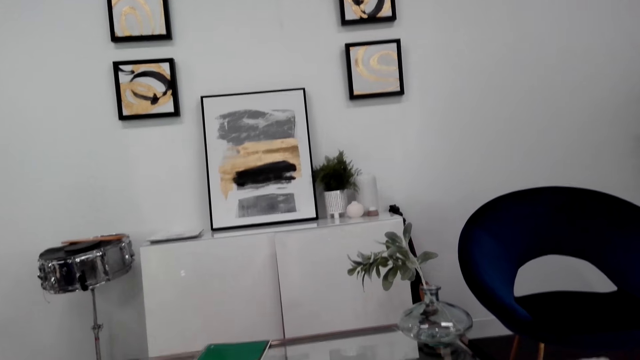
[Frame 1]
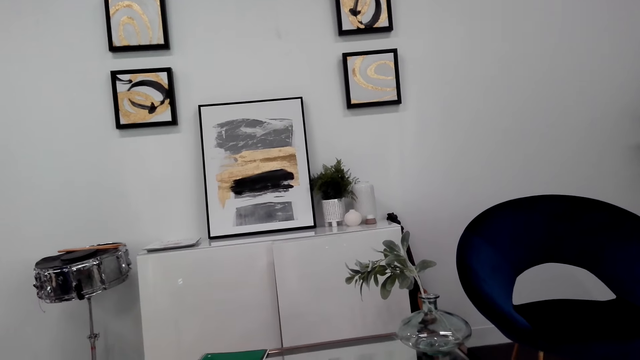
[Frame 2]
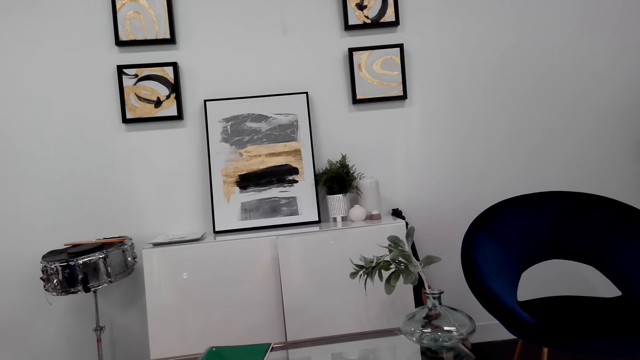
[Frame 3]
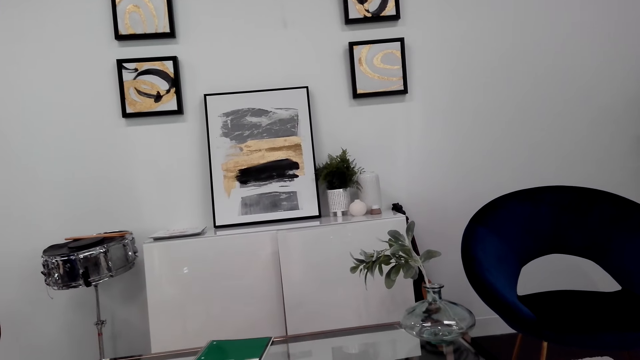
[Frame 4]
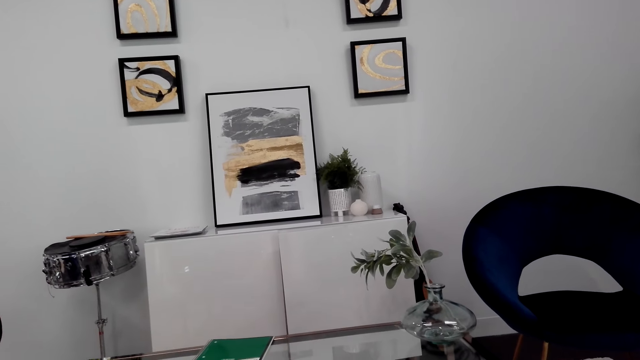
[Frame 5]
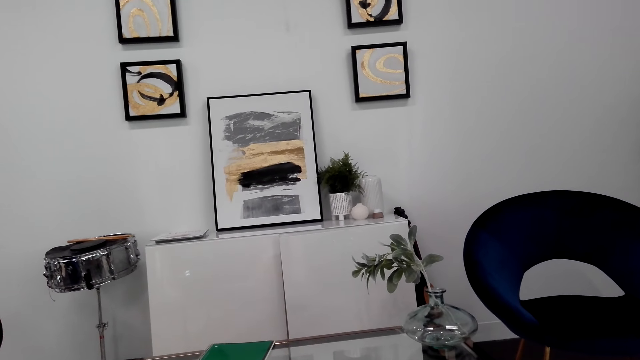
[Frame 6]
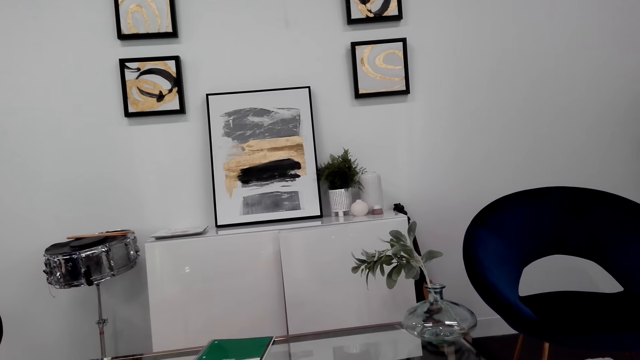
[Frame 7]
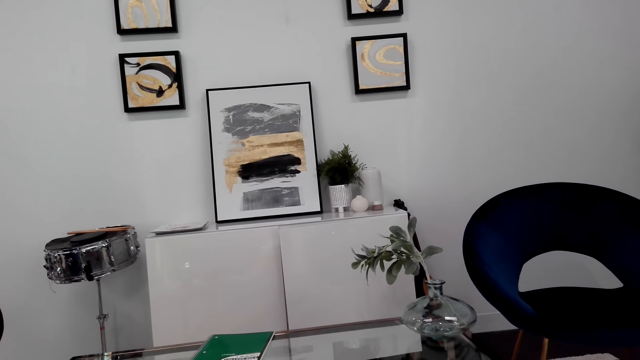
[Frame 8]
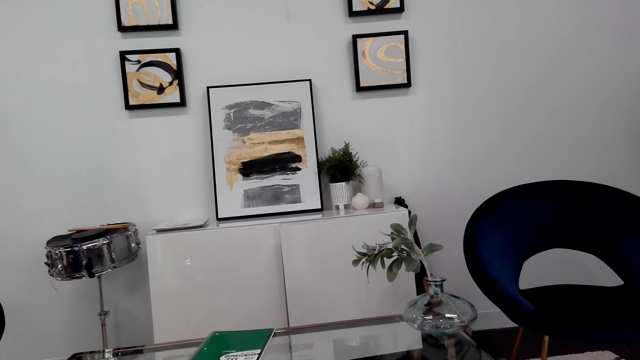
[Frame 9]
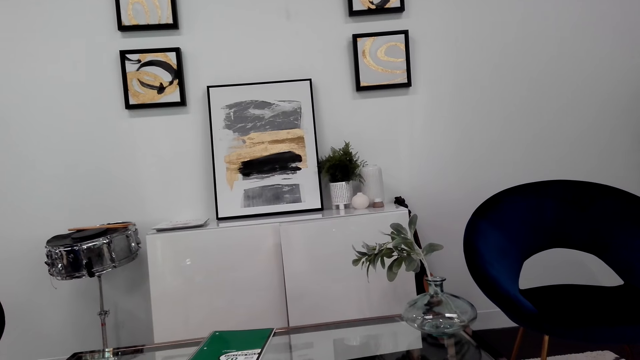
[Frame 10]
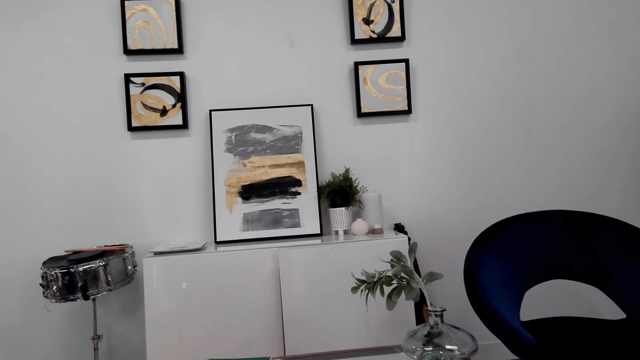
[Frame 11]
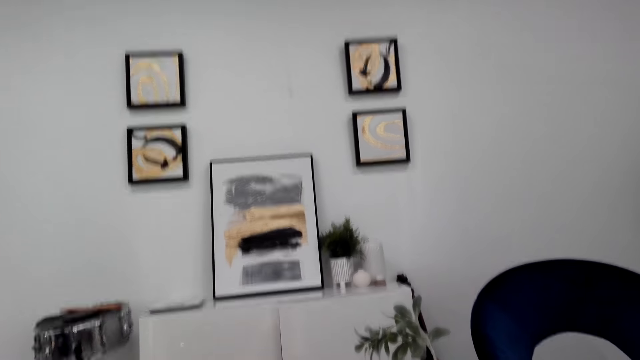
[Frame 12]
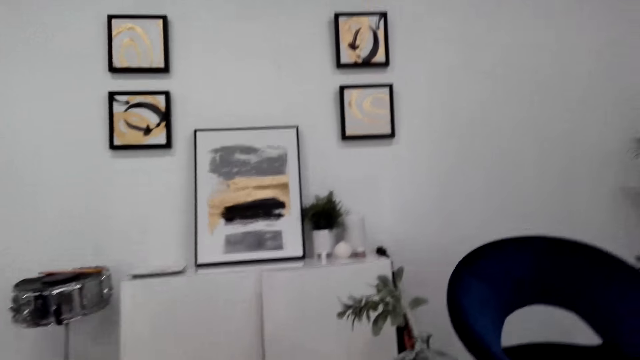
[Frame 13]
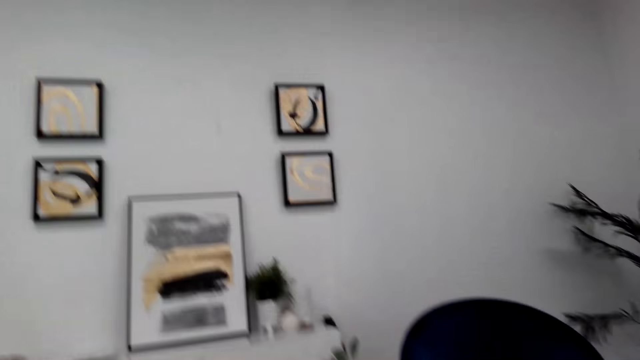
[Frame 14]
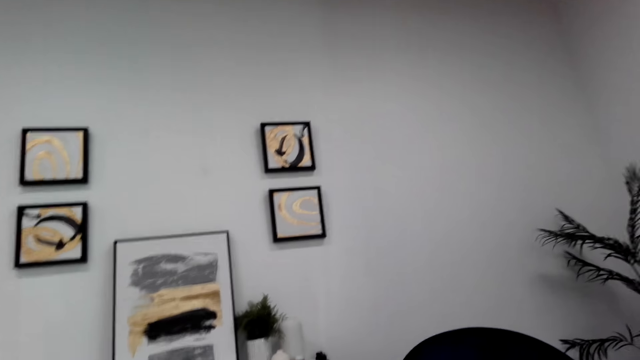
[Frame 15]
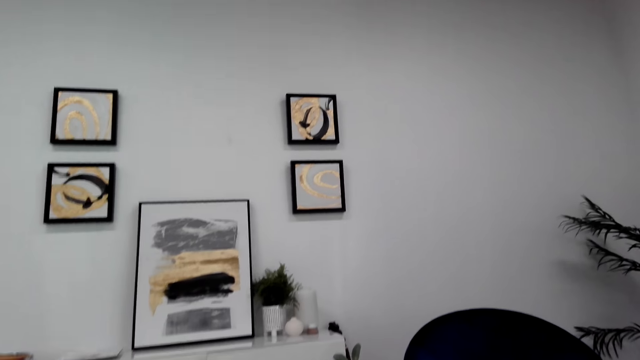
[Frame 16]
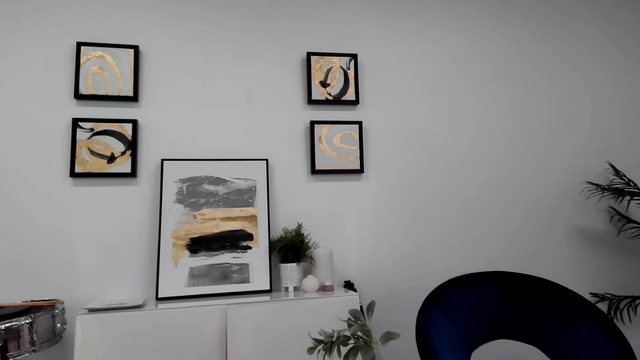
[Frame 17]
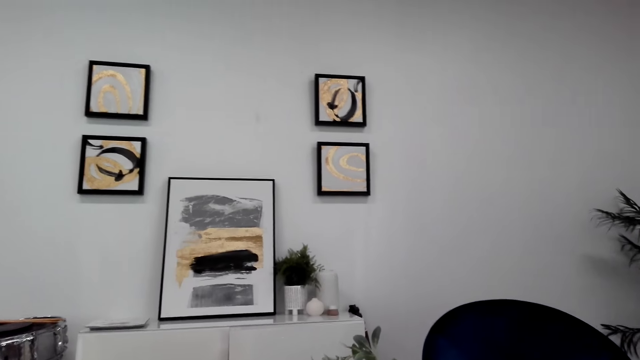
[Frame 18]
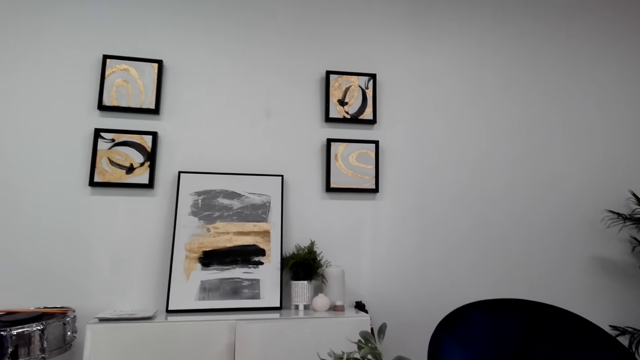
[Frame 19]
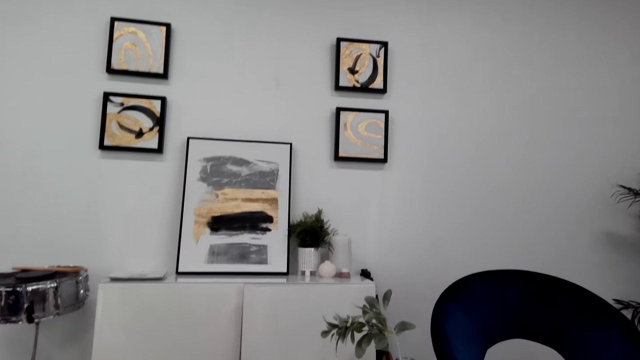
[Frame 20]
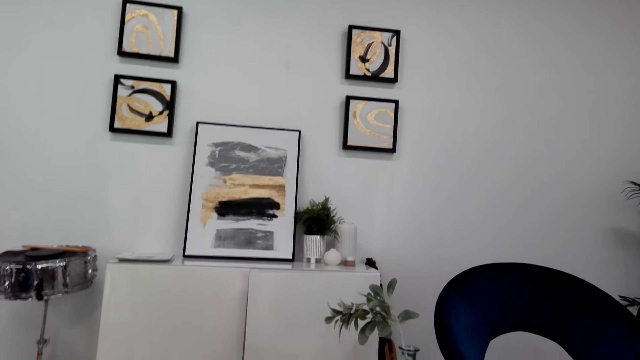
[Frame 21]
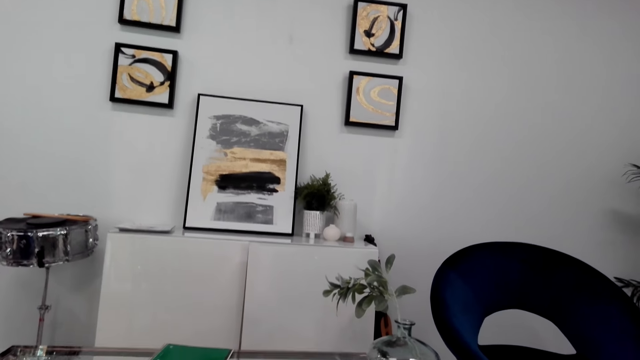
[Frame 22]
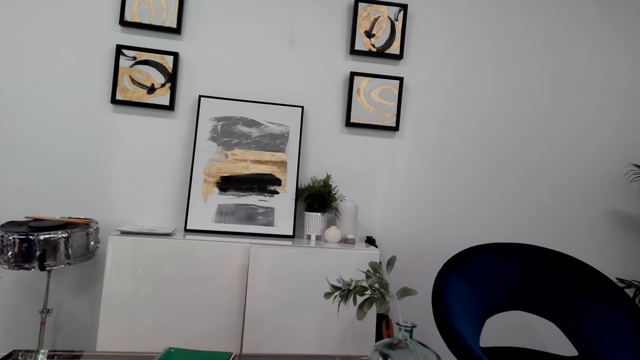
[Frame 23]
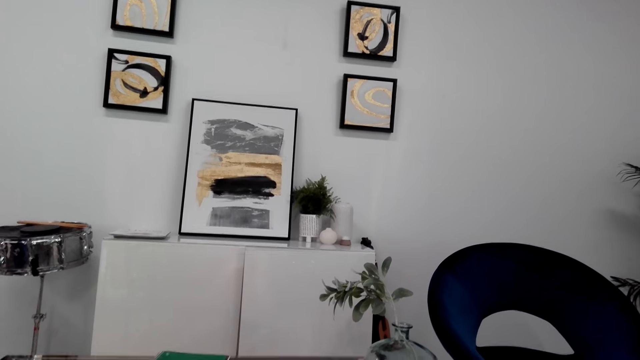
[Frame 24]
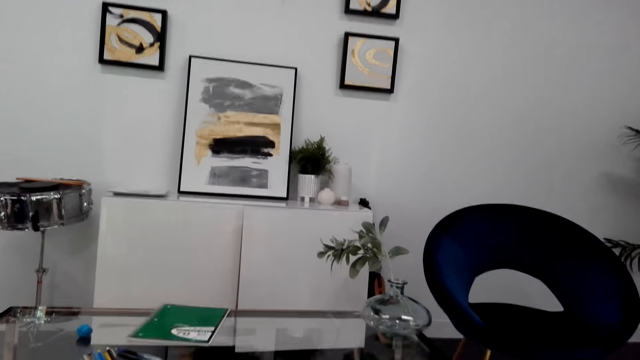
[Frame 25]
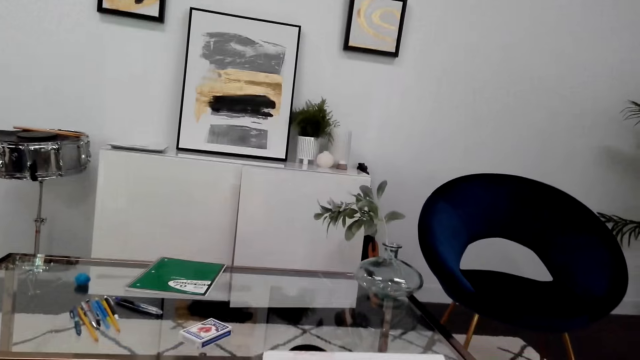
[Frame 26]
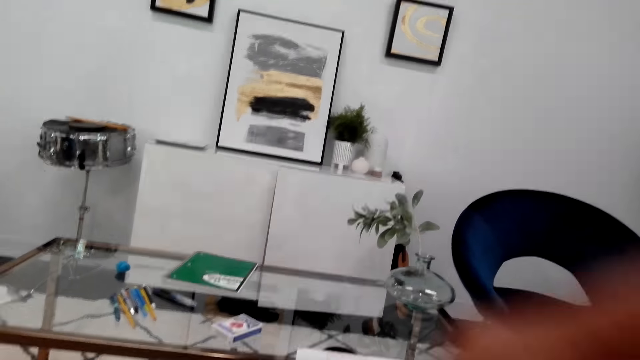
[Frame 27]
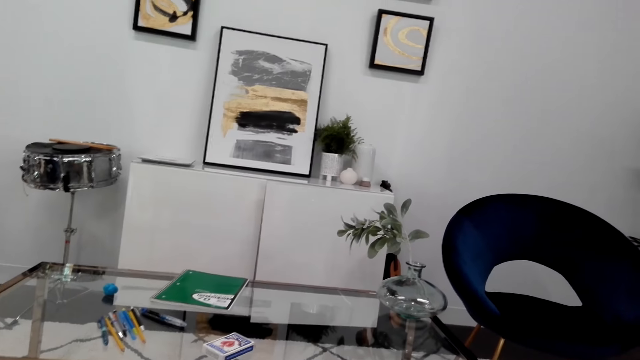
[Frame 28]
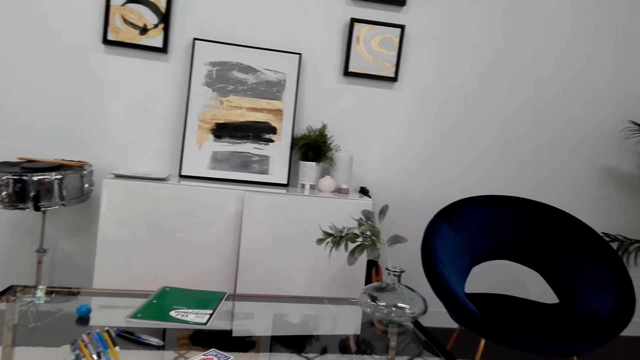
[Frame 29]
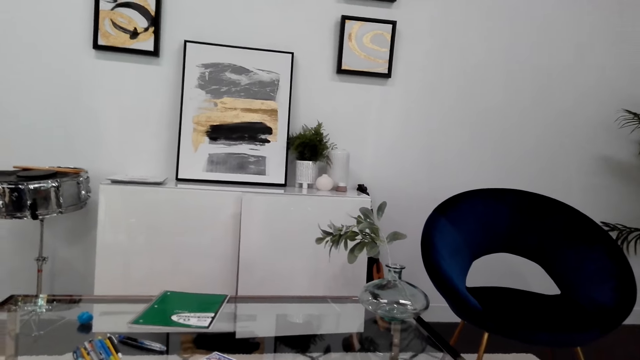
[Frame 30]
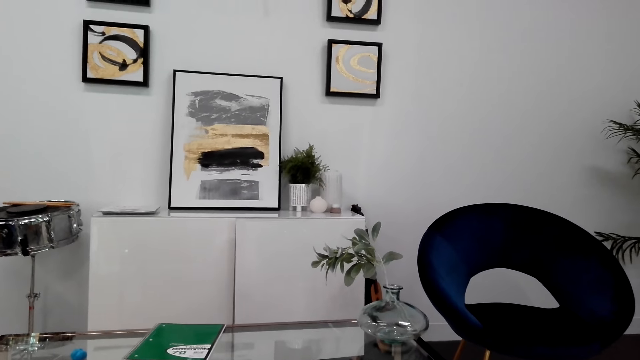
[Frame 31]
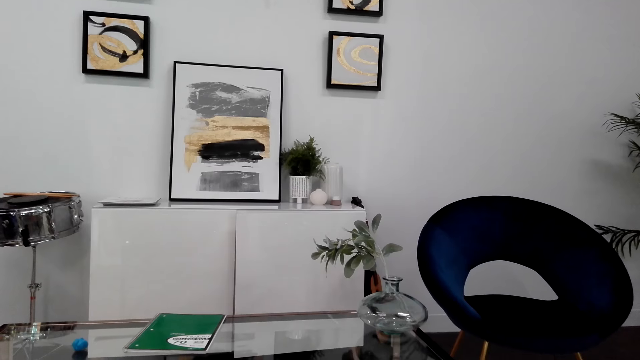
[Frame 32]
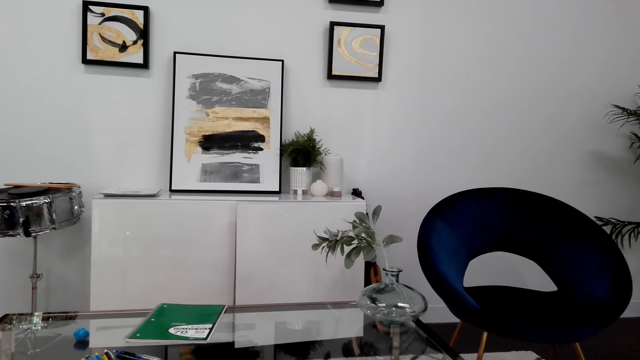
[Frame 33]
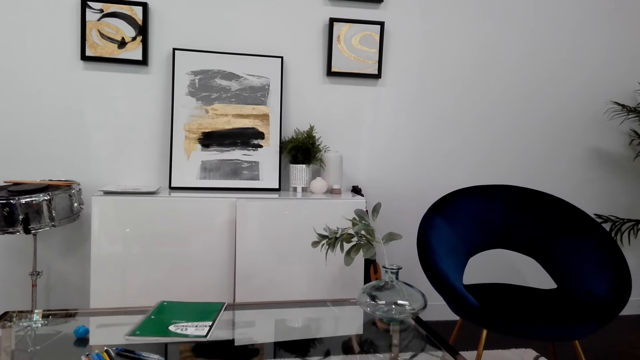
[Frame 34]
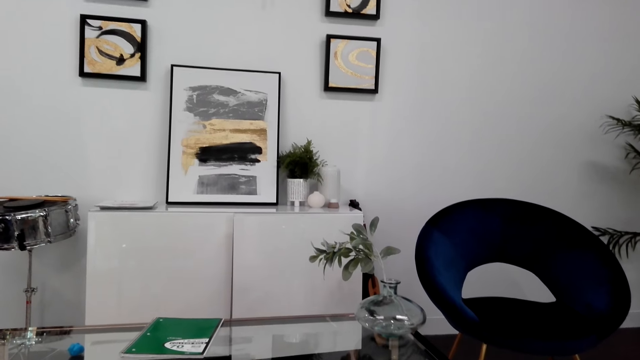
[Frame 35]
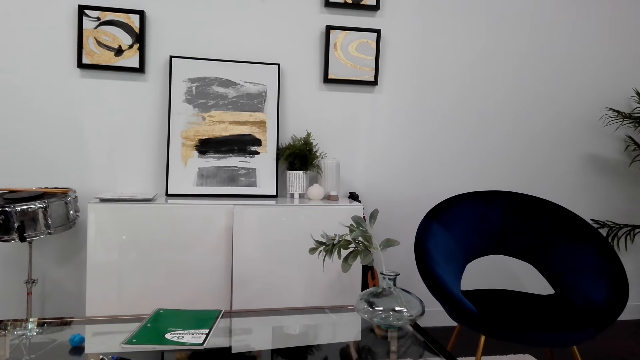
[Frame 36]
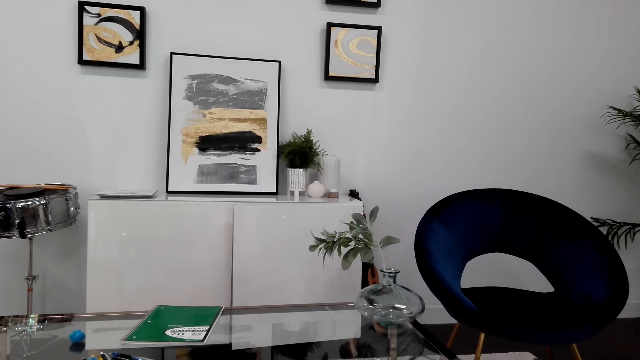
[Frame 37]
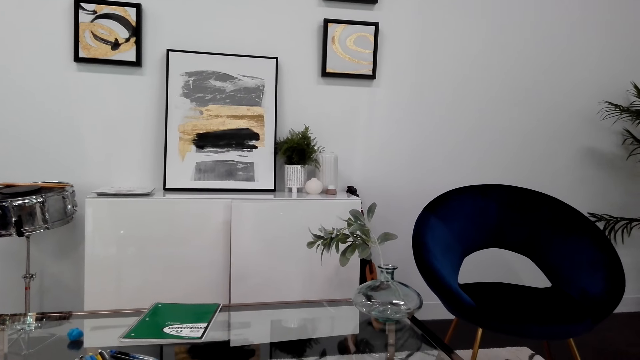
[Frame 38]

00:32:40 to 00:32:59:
The camera wearer moves the hand up. They look around.

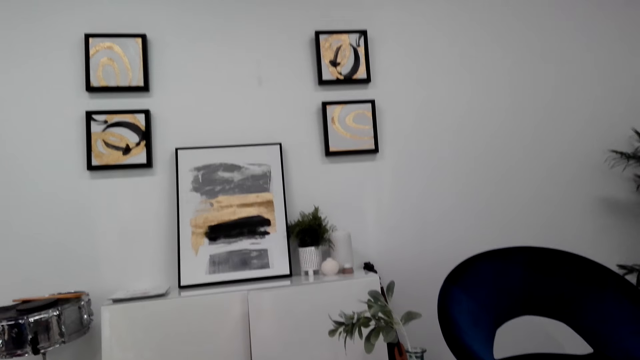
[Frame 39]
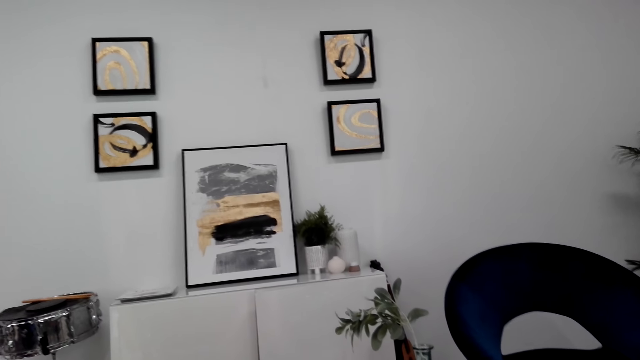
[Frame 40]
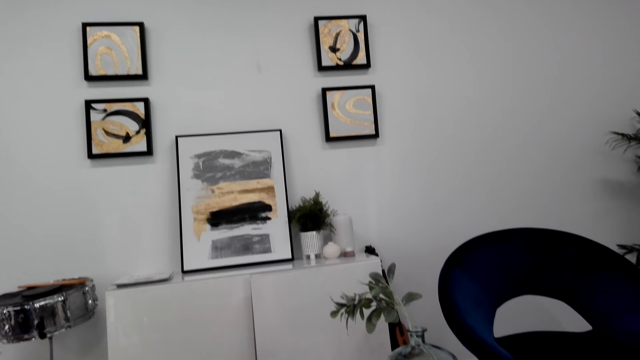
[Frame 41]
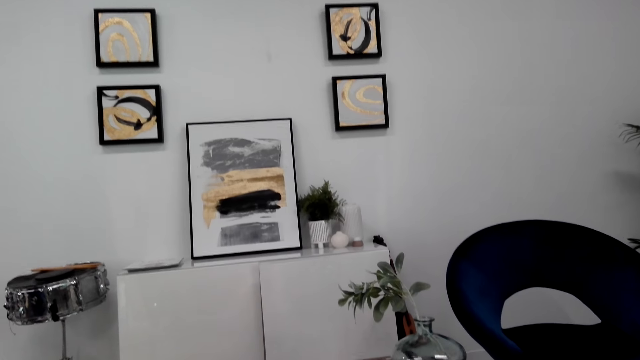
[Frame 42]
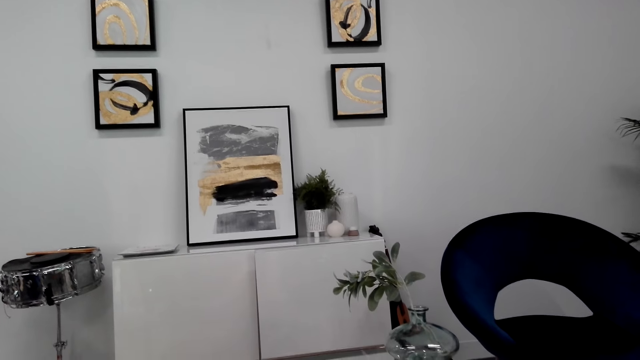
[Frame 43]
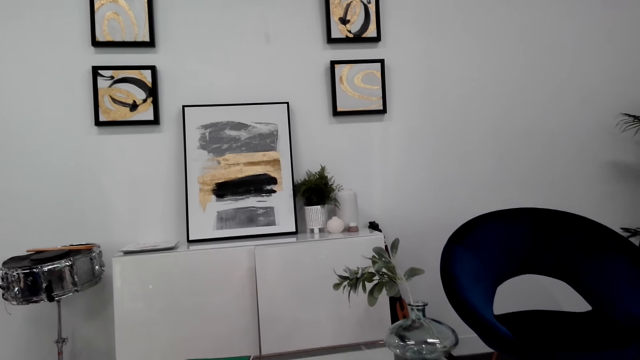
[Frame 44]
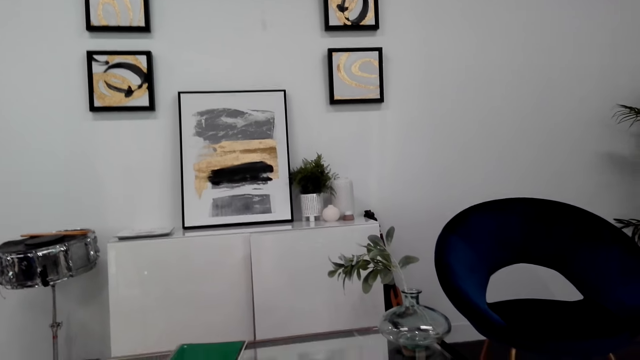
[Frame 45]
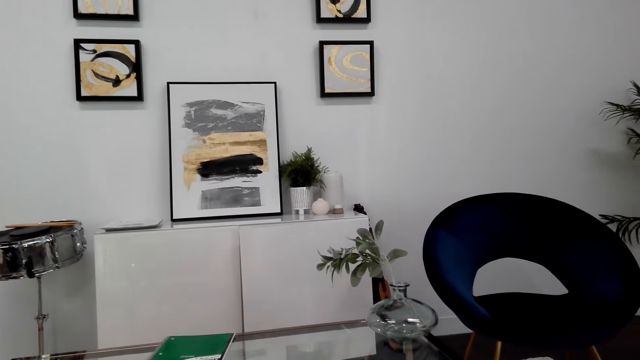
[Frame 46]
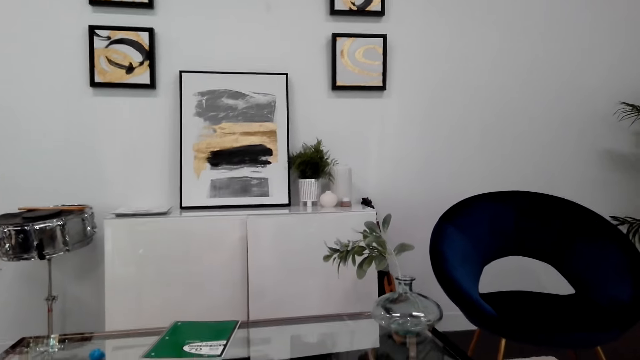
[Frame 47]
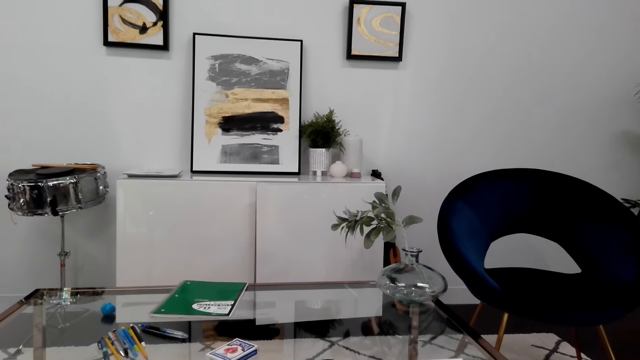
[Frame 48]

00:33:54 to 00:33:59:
The camera wearer interacts with someone at the background.
